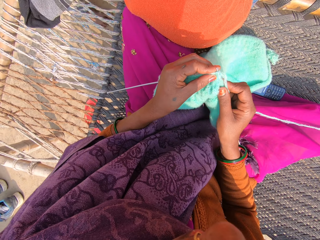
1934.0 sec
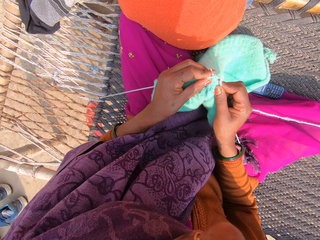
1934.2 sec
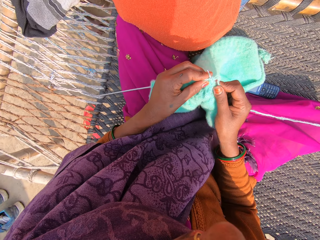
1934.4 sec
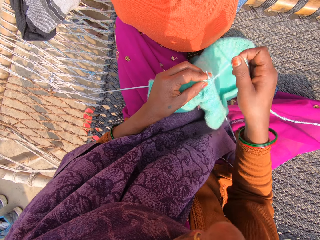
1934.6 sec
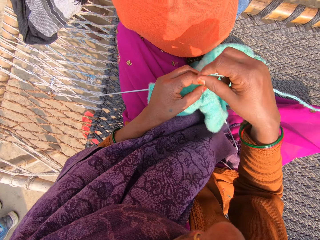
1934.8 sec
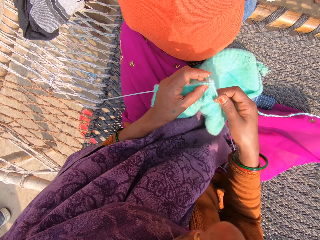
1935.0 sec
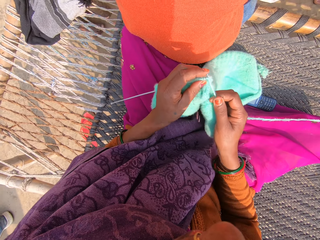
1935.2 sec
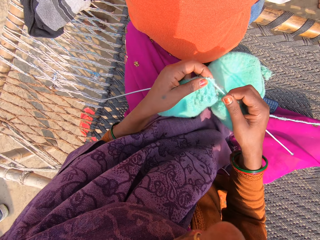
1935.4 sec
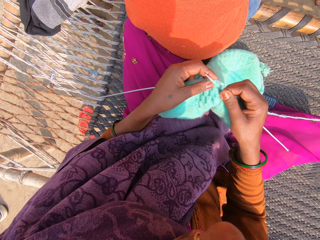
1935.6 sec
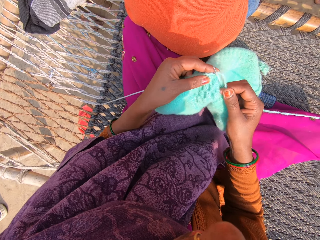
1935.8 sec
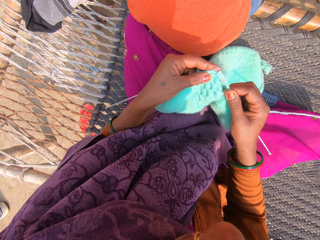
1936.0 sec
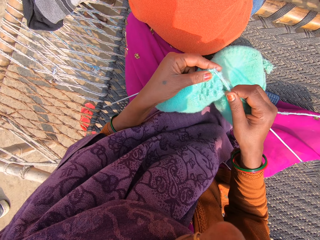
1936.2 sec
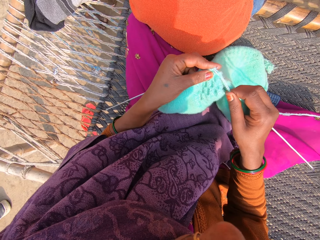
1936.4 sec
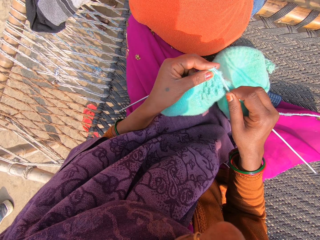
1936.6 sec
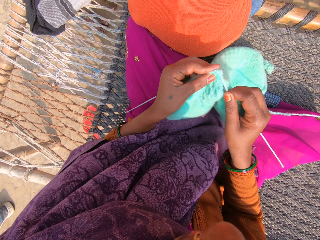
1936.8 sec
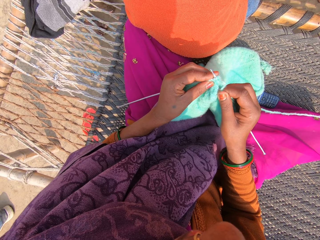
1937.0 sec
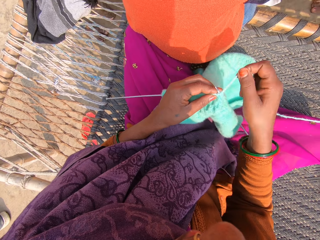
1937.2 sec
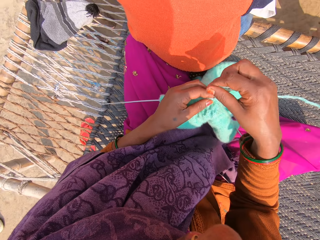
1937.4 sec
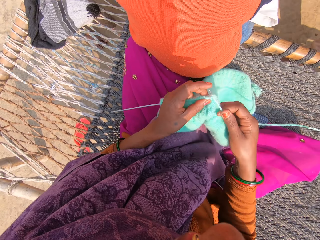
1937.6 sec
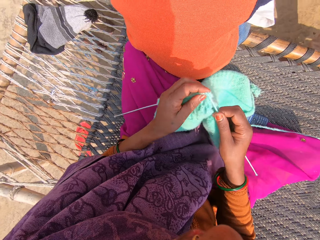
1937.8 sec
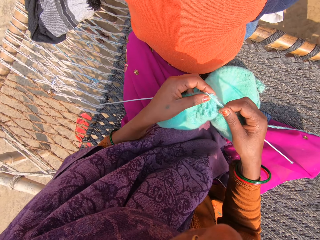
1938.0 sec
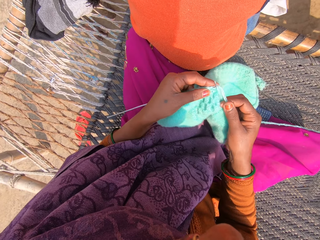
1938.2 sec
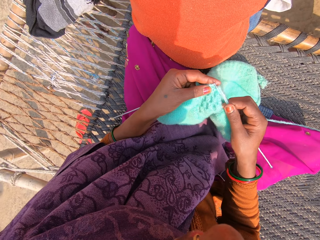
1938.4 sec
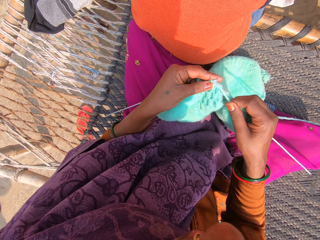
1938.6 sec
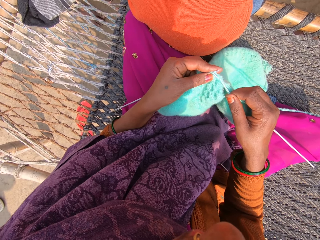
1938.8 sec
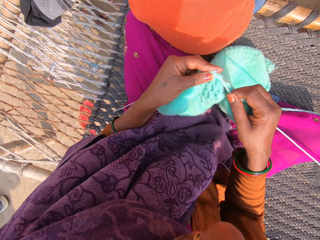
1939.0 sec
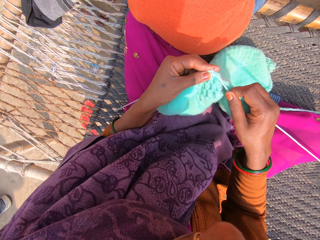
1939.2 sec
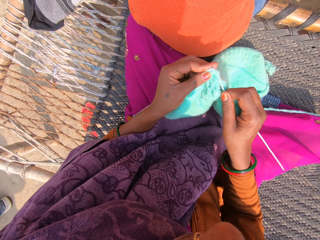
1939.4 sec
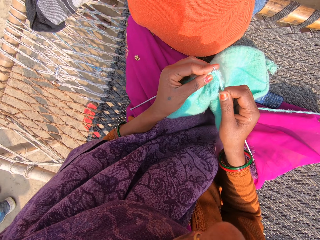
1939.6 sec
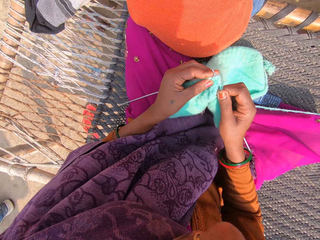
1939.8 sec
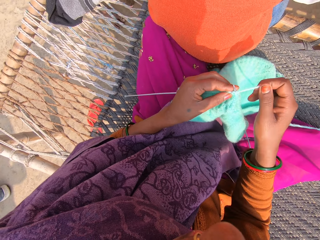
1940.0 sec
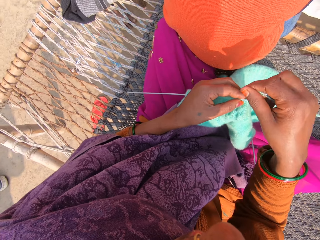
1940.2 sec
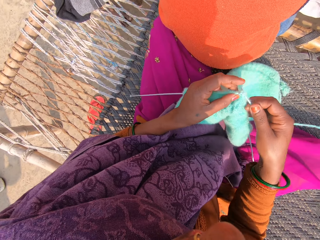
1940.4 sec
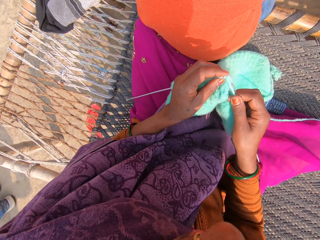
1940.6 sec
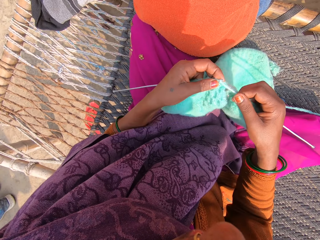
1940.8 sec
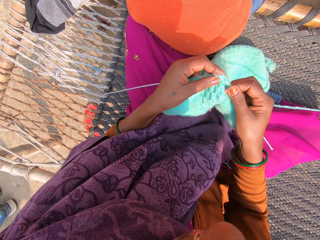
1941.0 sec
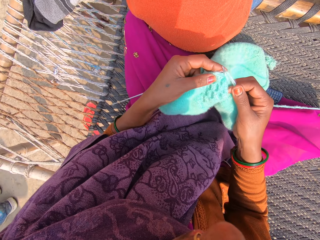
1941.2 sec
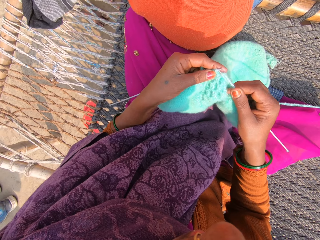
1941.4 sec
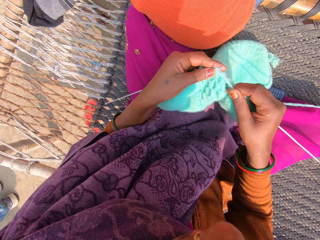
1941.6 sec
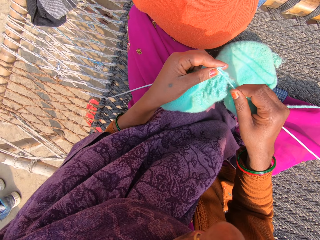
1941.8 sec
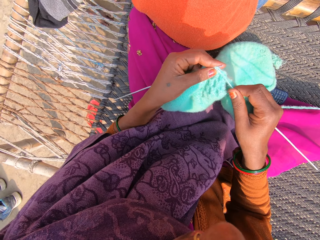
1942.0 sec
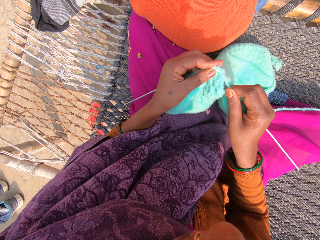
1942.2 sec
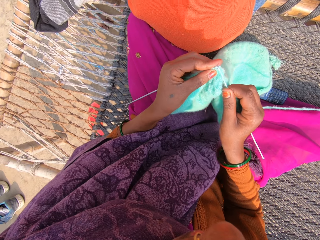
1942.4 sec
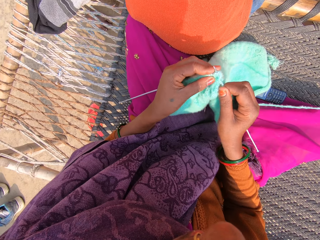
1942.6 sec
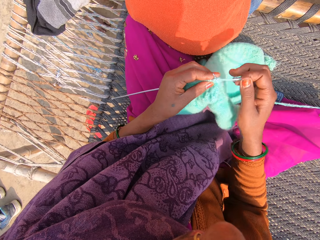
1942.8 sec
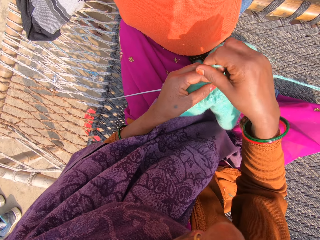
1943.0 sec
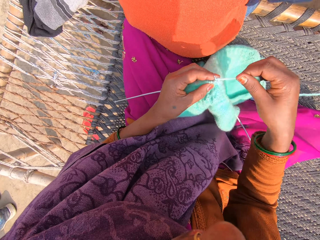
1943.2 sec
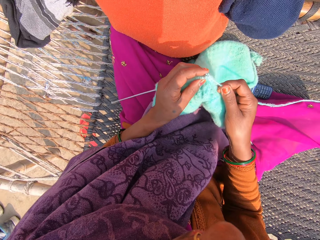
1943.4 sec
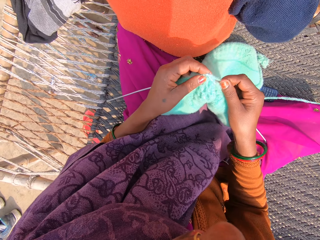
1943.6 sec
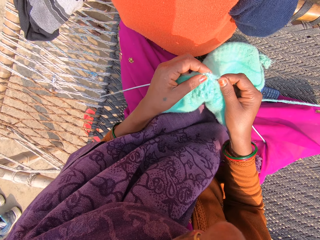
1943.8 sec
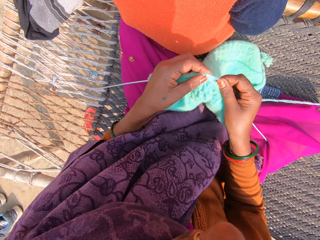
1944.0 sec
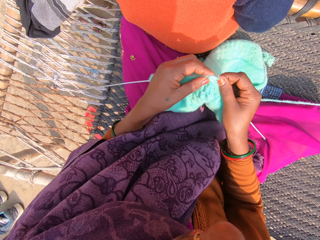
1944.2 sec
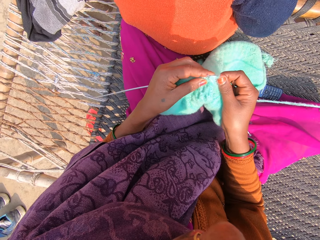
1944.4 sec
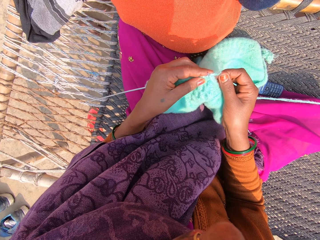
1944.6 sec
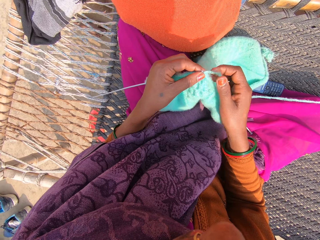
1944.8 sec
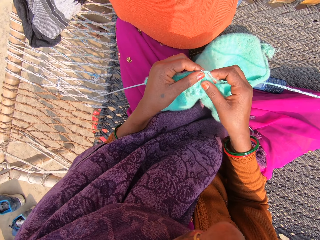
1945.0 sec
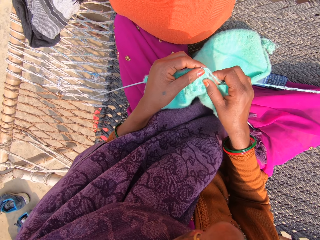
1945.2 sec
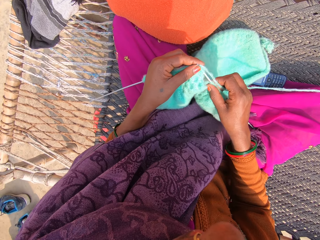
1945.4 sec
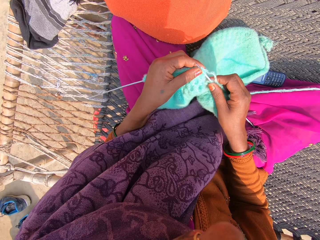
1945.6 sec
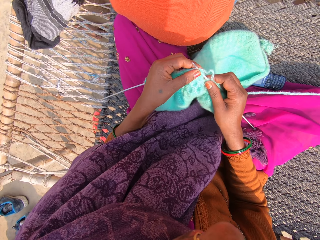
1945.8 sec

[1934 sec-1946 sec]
The camera wearer rolls the yarn on the crochet needle. They knit the sweater. They roll the yarn on the crochet needle. They roll the yarn on the crochet needle again. They knit the sweater. They roll the yarn on the crochet needle. They knit the sweater.

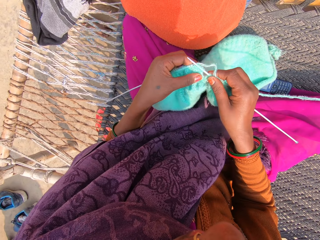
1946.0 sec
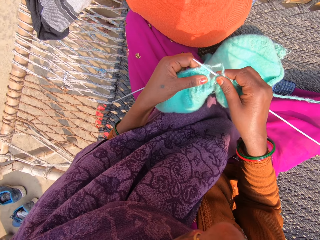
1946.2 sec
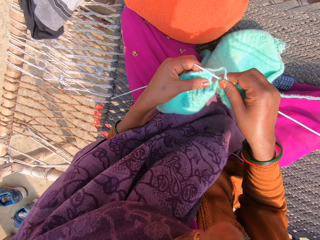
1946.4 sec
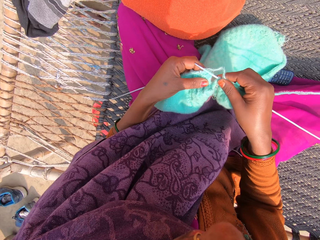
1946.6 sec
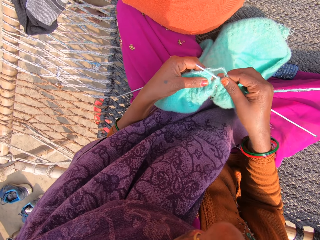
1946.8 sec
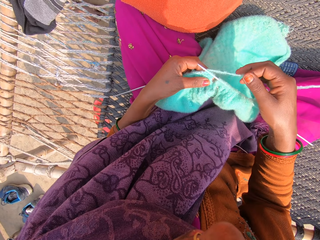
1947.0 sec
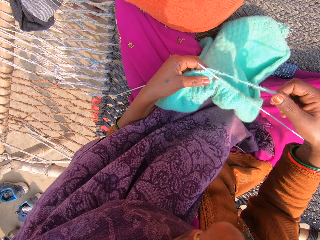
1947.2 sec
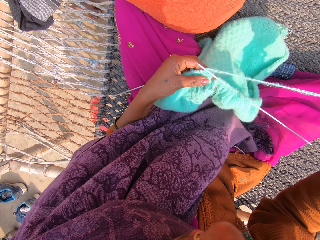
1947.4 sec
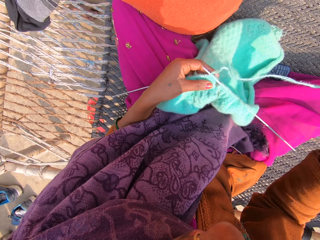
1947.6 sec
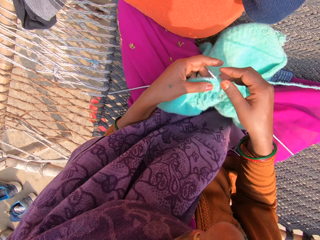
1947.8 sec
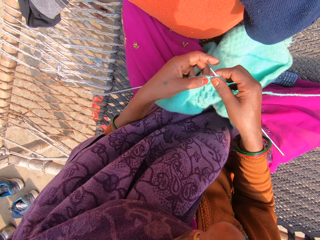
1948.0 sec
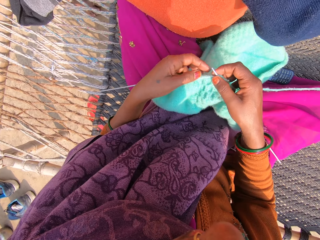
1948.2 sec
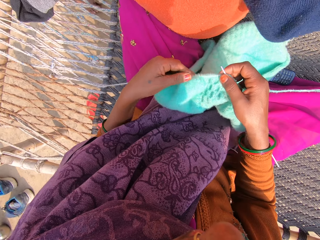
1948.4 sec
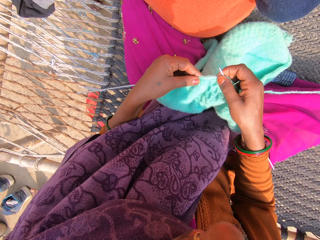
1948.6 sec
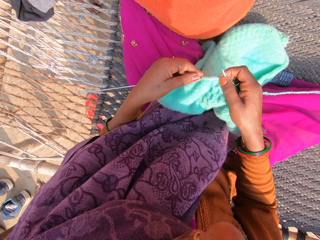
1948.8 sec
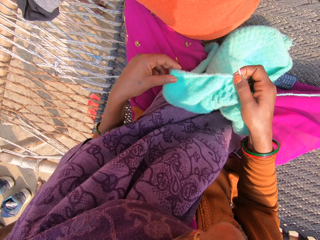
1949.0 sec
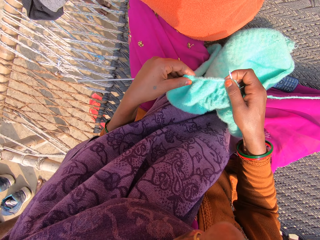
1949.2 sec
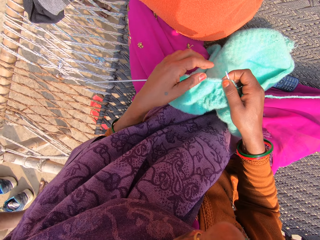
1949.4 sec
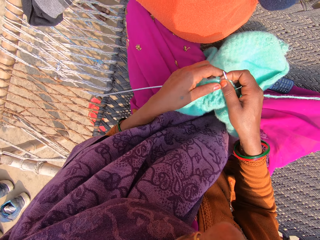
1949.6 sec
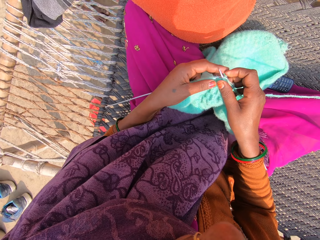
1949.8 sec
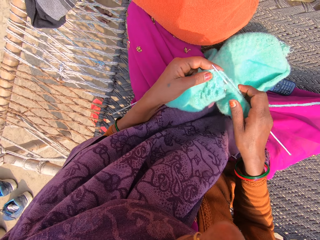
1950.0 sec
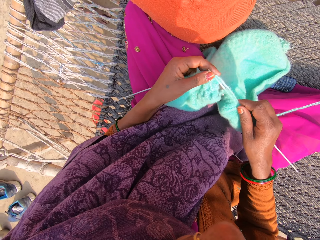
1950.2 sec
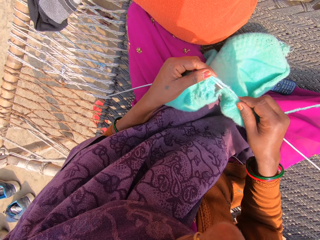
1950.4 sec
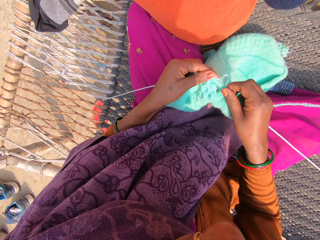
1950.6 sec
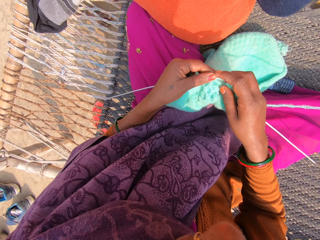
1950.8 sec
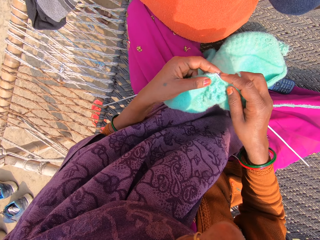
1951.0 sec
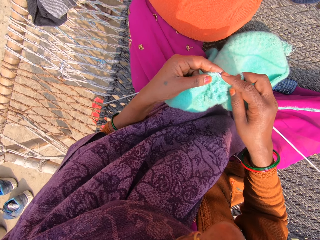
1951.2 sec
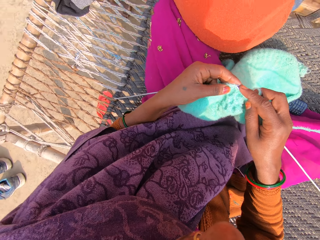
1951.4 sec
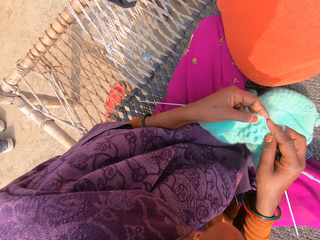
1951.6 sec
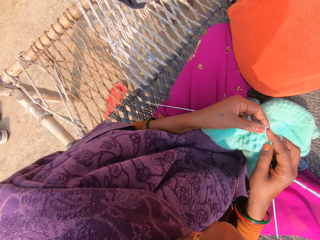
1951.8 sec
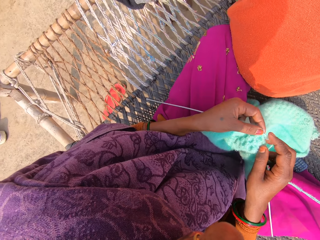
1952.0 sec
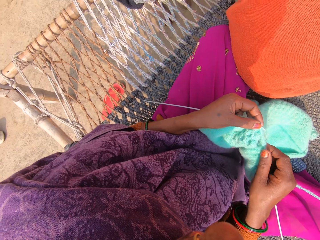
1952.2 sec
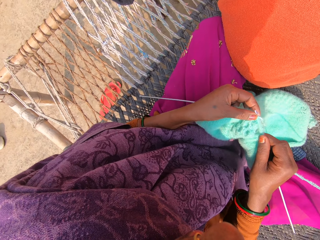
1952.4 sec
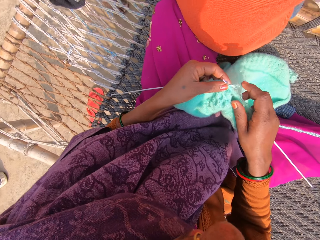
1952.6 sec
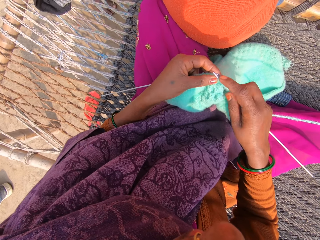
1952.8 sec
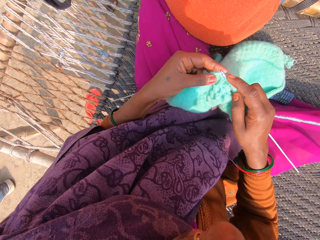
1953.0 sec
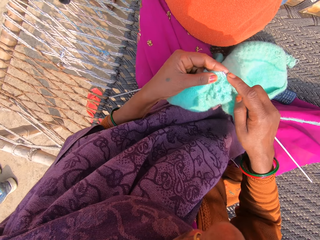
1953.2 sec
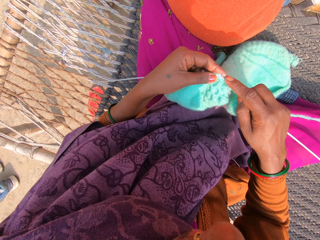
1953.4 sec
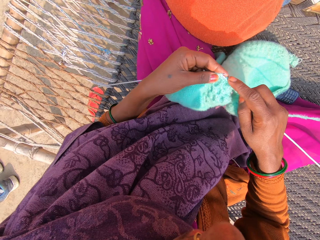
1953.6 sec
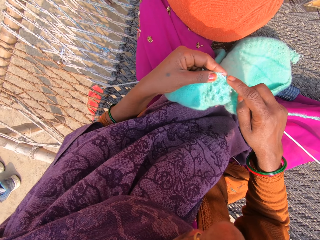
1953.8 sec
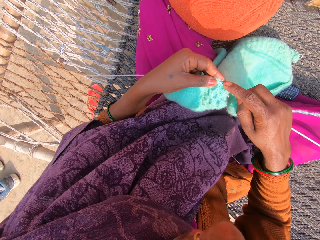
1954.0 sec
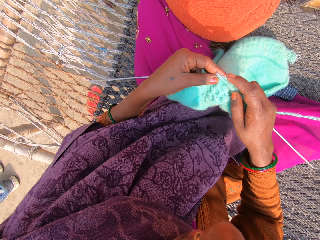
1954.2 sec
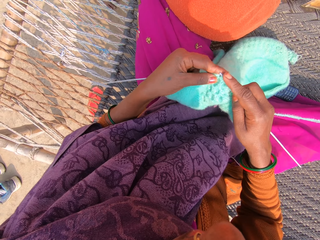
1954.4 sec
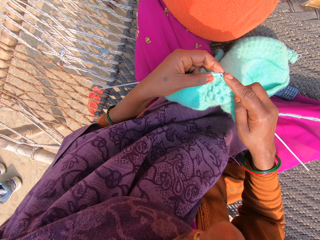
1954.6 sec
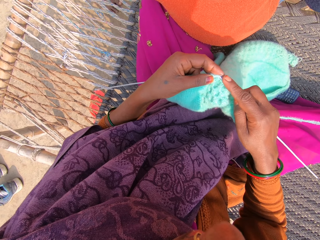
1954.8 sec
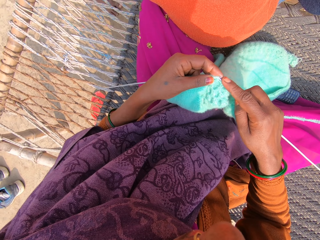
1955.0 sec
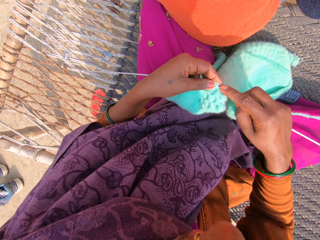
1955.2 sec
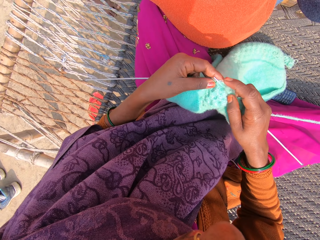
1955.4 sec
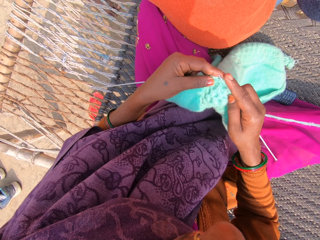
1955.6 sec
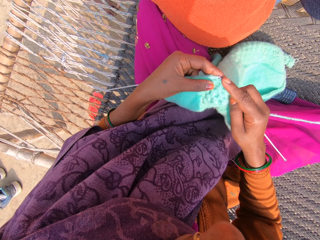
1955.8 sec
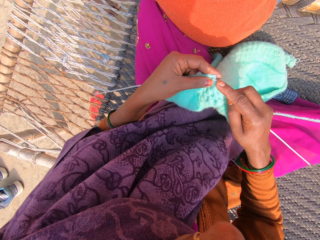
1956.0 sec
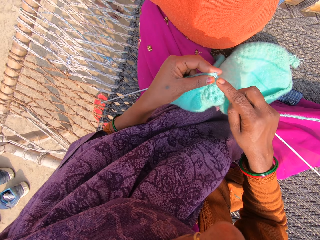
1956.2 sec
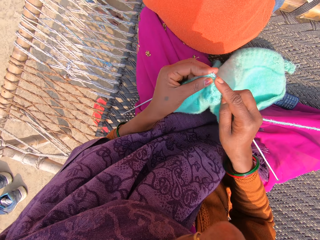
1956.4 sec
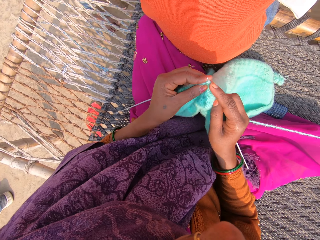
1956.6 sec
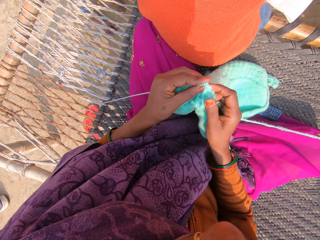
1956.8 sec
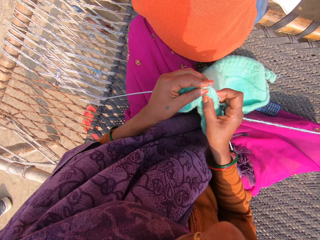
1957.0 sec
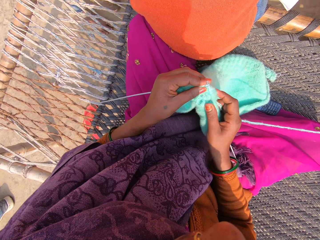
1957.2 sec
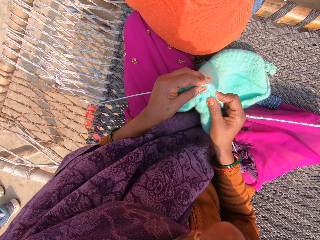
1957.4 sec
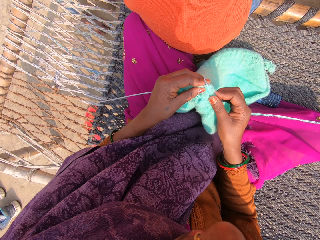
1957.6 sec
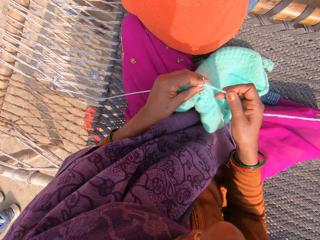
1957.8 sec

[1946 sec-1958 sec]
The camera wearer stretches a strand of wool with her right hand. She adjusts the towel or sweater on the knitting pins. She pushes the sweater. She knits the towel with the knitting pins and wool.
